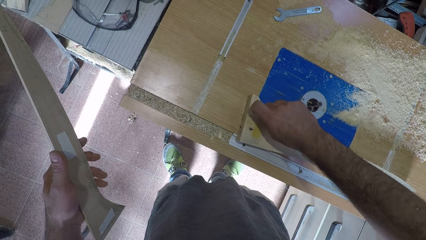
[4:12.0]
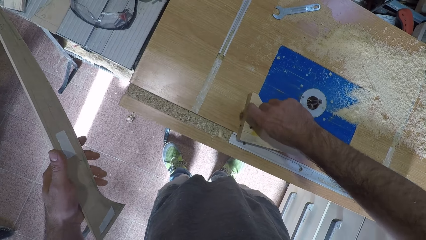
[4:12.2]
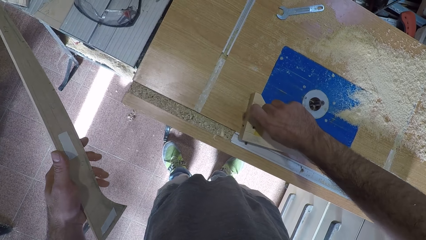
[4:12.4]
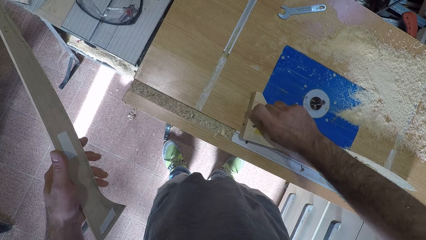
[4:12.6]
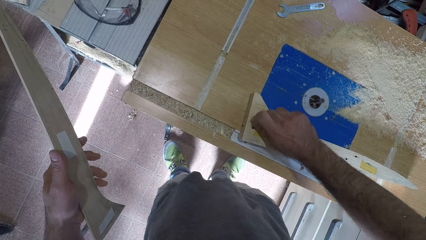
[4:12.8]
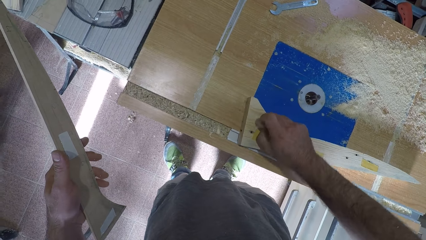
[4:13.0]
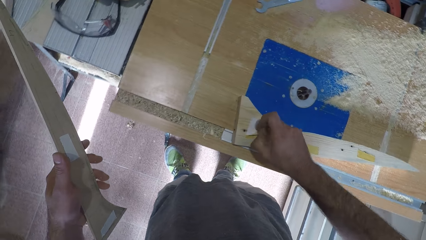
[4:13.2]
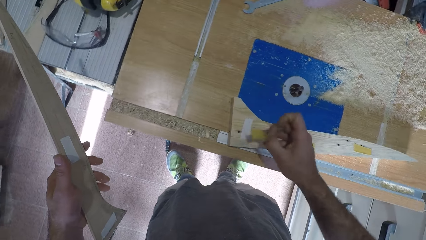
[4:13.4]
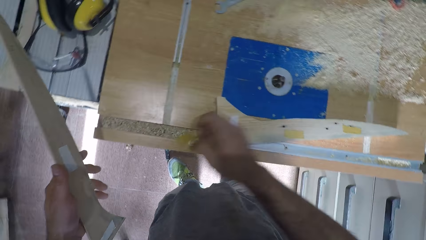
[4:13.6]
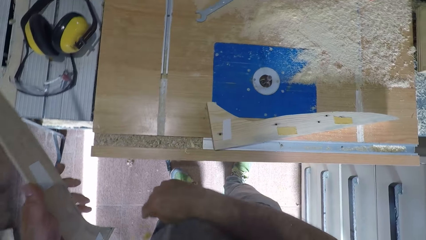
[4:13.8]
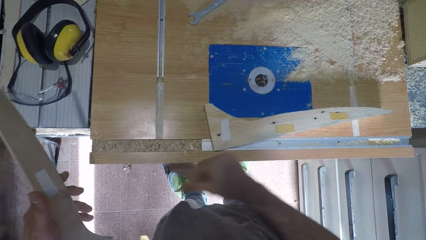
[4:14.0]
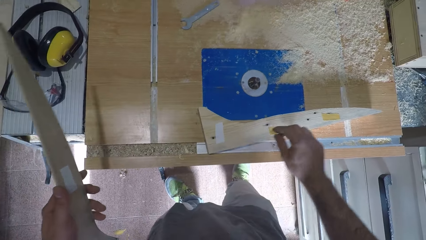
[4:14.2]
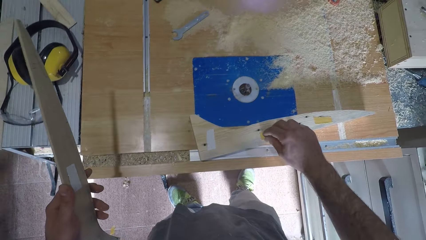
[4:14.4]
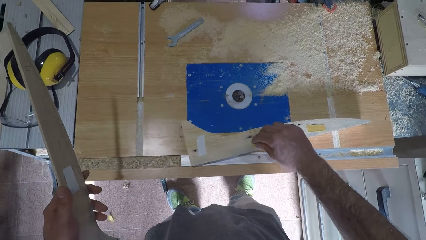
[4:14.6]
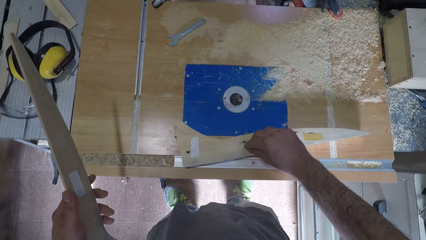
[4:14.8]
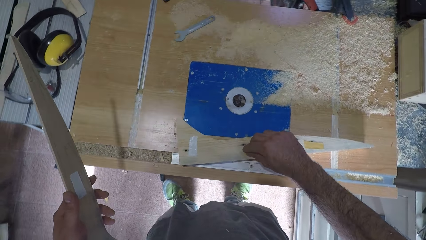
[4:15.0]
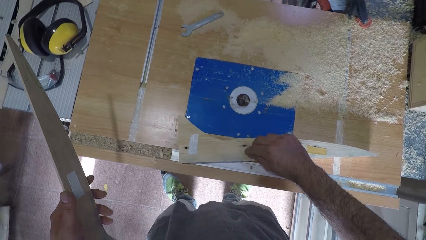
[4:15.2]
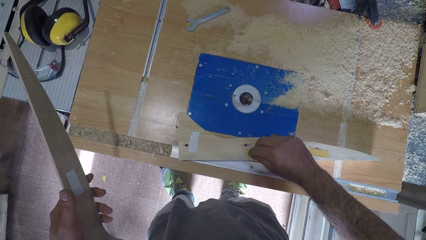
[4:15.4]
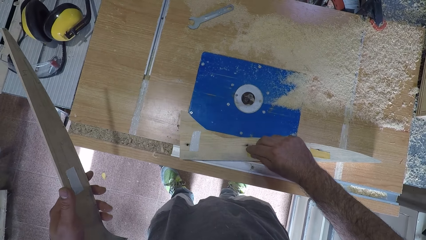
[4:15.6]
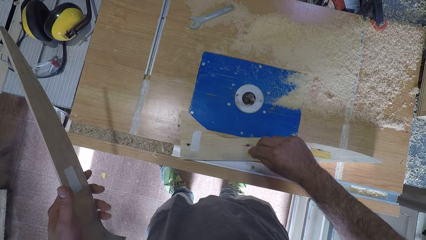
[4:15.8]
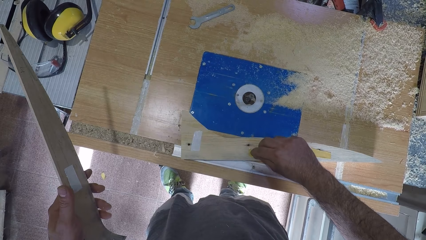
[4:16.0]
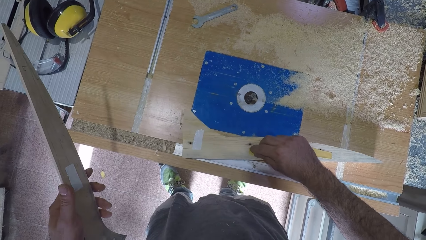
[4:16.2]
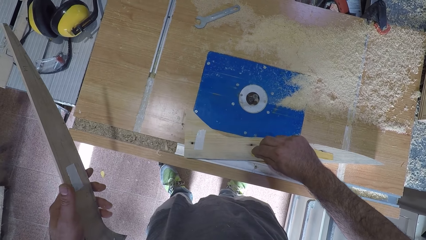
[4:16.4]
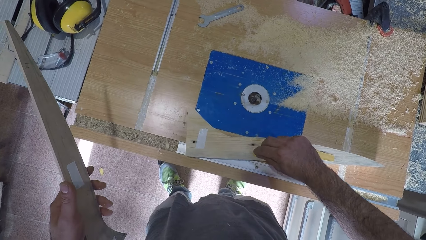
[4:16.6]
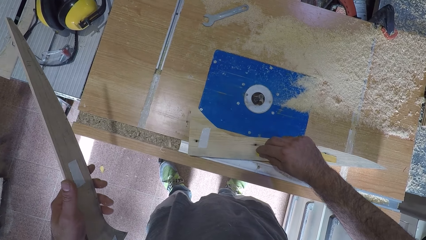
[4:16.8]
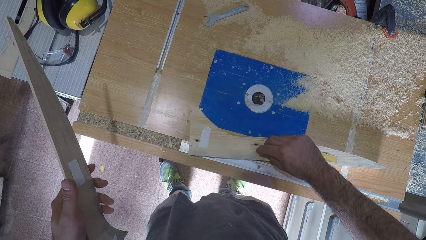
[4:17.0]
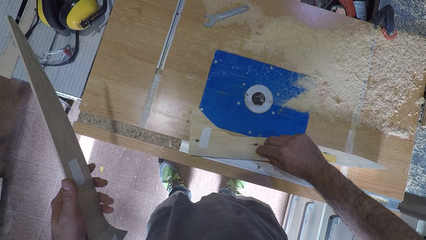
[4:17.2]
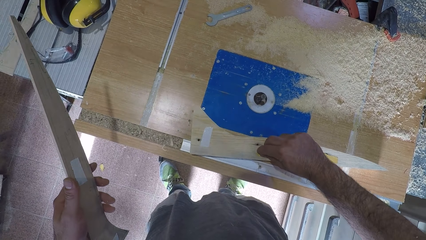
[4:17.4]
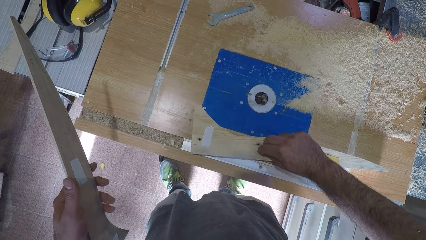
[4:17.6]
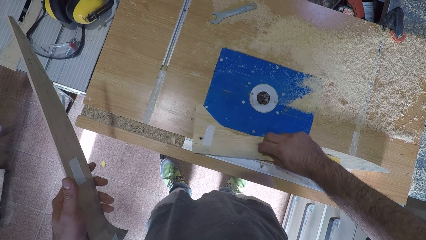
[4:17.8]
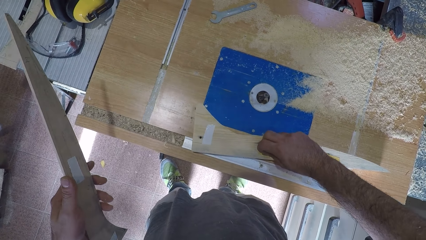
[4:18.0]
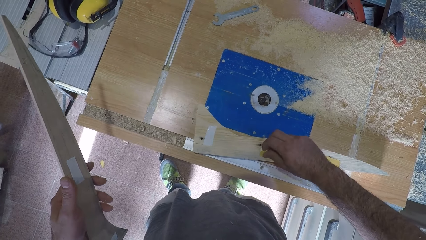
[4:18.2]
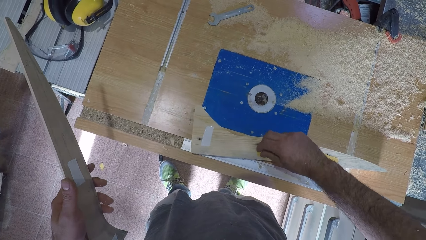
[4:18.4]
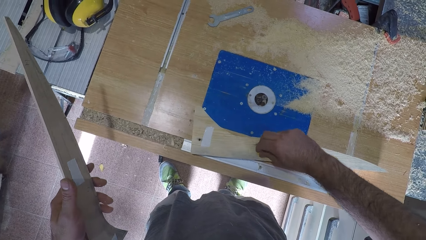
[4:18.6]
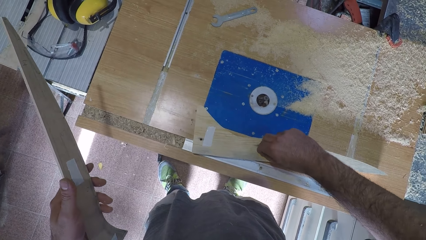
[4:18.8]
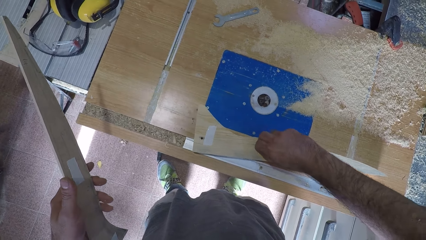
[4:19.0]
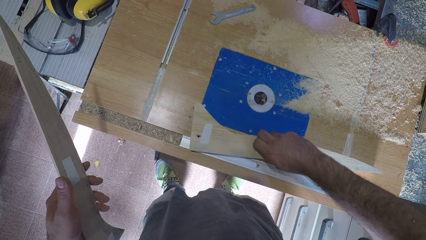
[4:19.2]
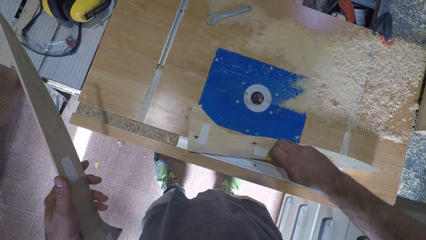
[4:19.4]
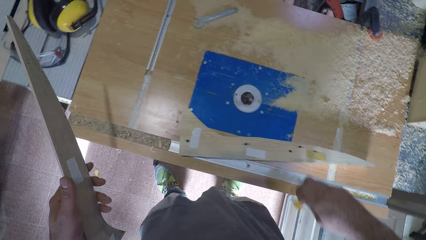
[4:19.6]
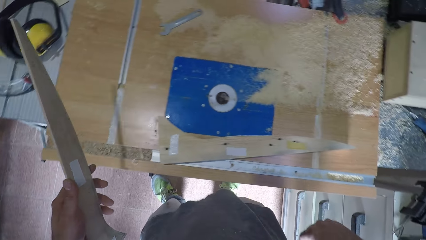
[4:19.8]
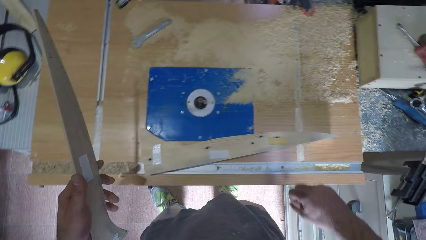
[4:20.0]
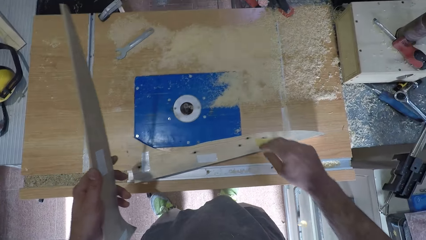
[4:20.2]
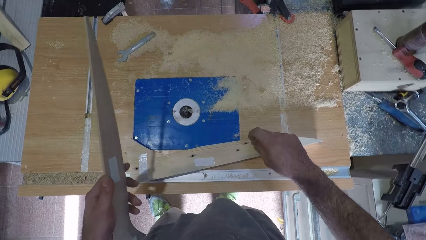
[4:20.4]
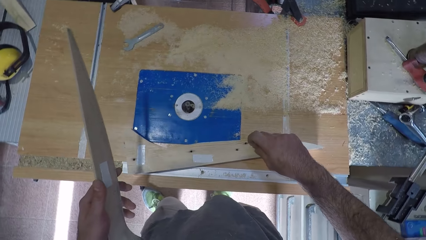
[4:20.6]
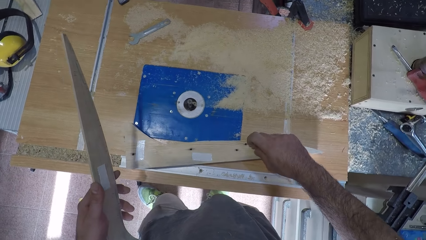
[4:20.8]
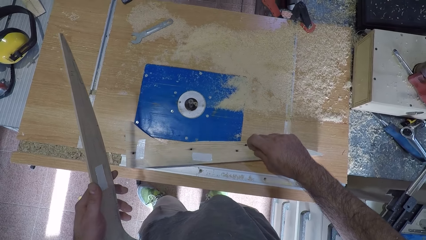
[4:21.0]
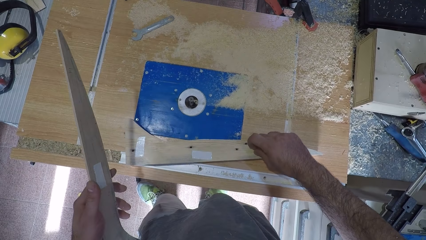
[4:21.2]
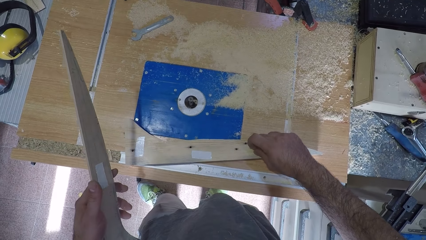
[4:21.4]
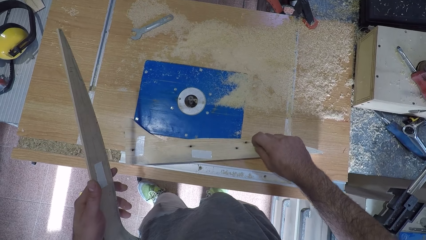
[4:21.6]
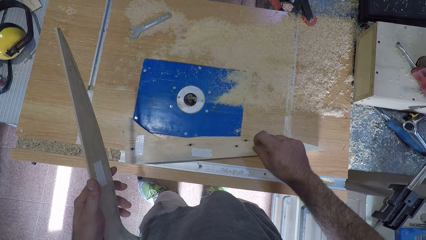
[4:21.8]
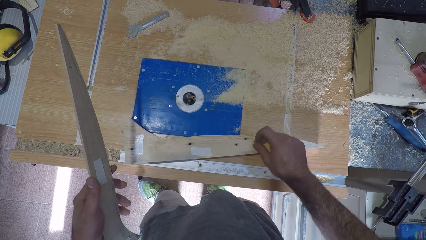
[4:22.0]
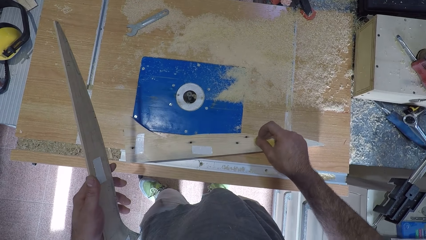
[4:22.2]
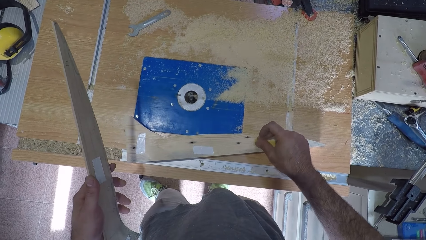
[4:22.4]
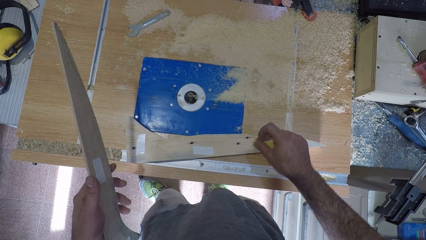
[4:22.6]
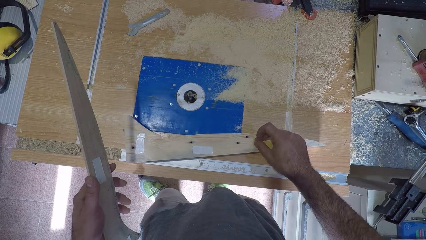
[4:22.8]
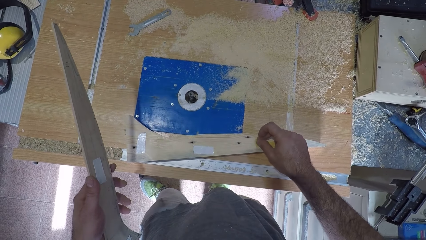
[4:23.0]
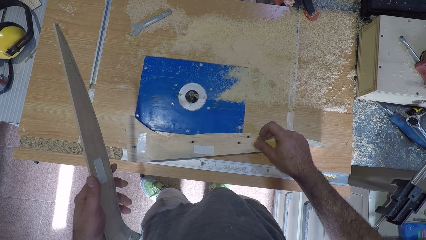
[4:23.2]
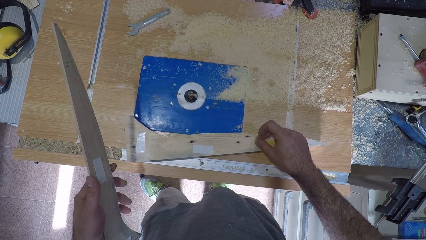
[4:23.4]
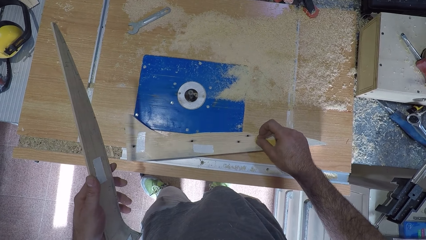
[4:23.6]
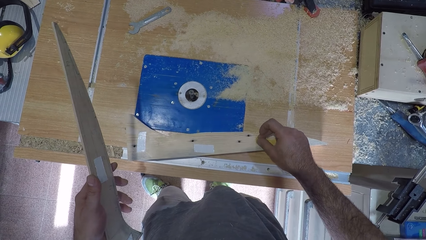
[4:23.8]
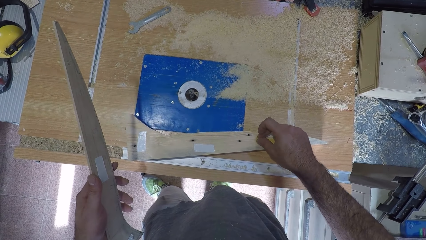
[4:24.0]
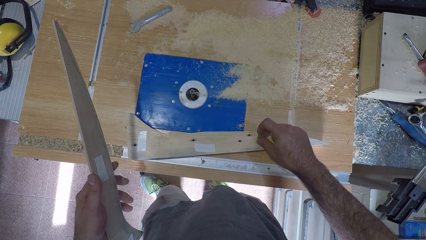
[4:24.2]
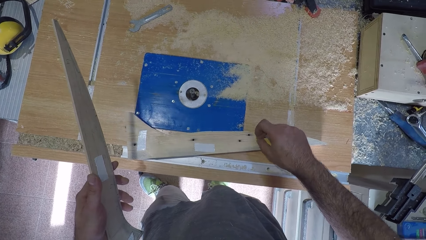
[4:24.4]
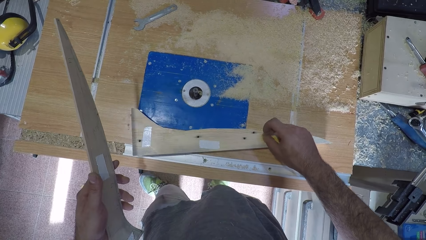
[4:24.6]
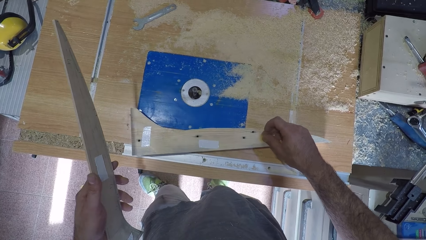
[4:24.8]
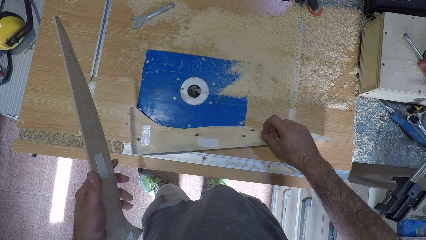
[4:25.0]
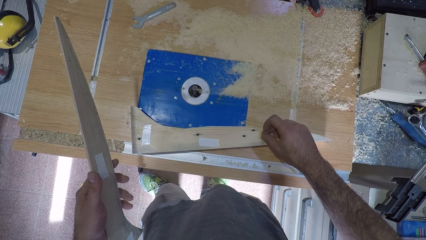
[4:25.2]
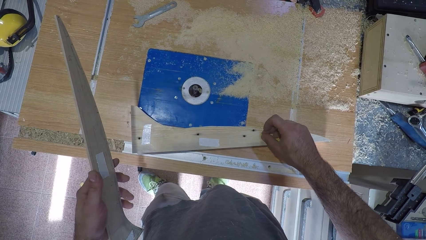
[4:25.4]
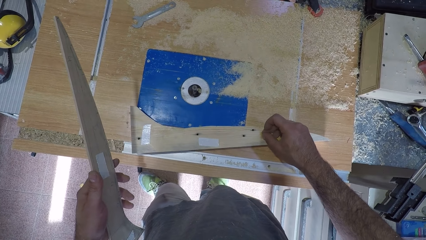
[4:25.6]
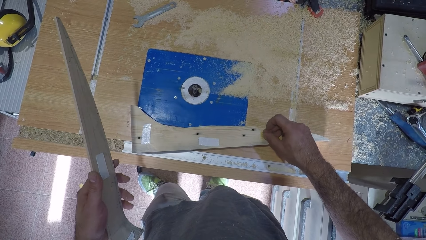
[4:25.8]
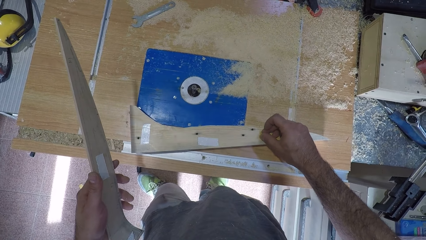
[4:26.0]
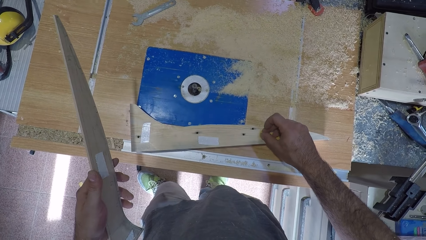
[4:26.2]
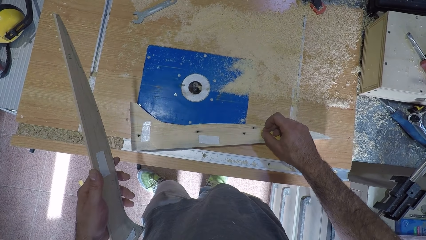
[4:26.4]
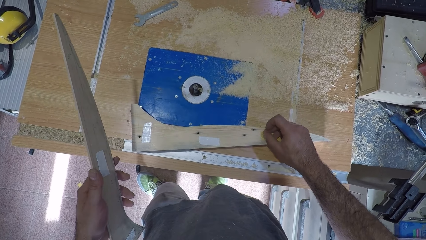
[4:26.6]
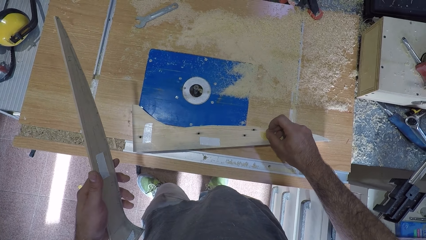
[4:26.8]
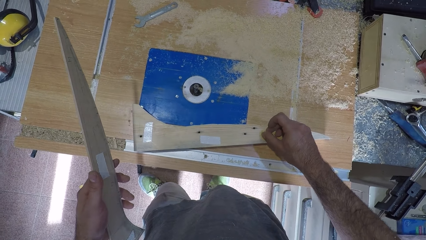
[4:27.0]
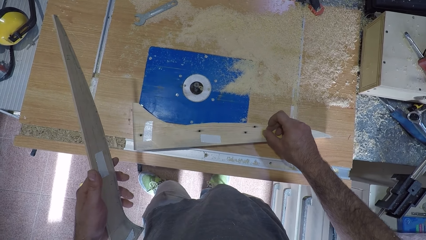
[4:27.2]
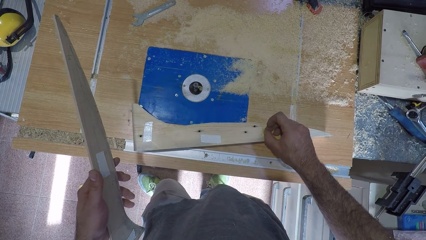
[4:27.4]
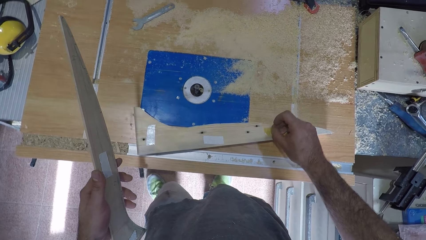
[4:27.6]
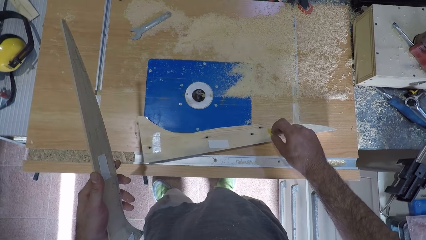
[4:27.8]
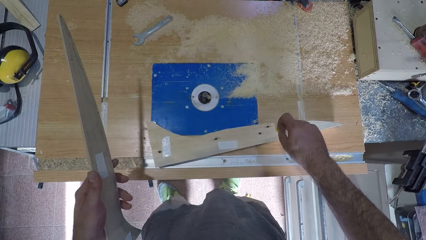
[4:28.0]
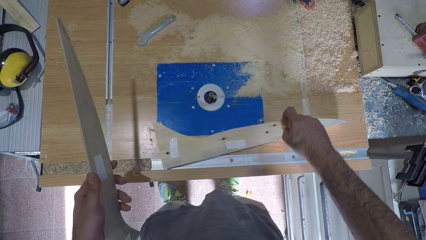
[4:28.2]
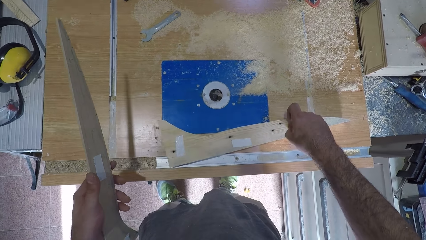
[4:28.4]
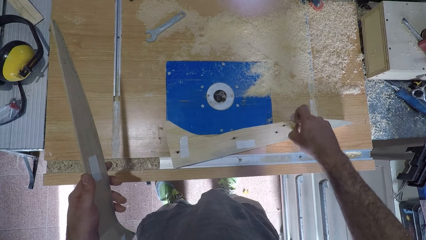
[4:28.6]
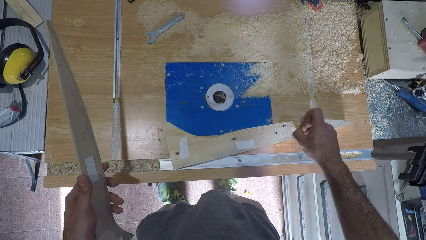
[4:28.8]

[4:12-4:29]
The camera wearer throws the tape or sticker away. They remove a sticker from the wood. They throw down the sticker. They remove a sticker from the wood.
